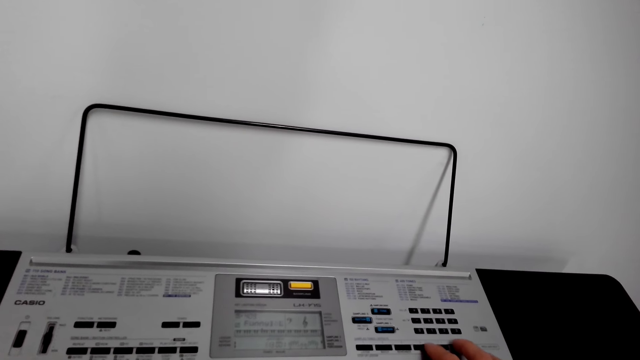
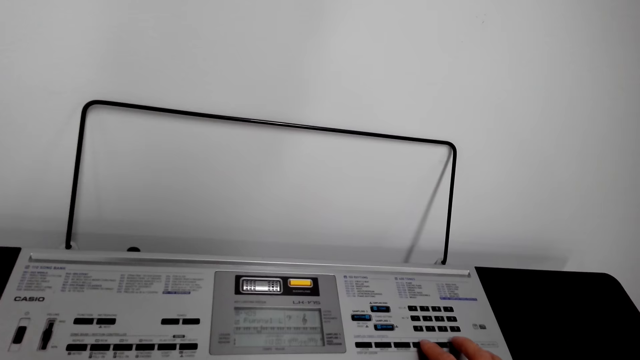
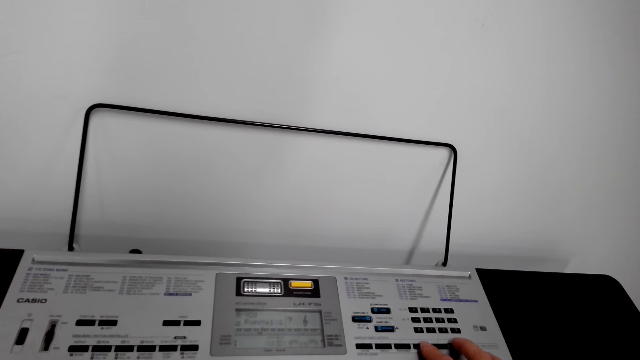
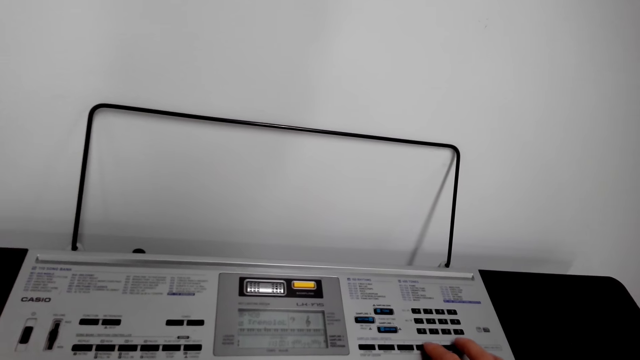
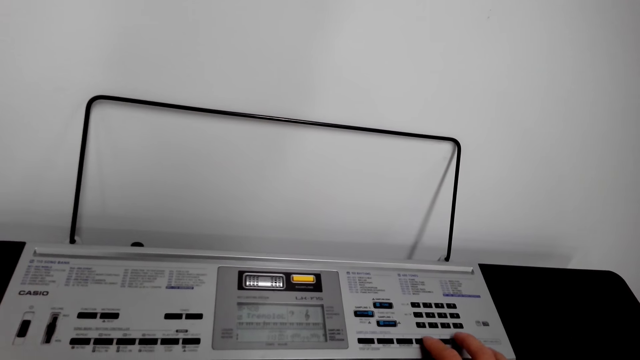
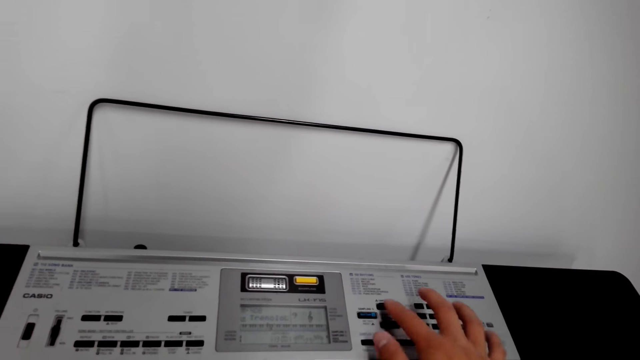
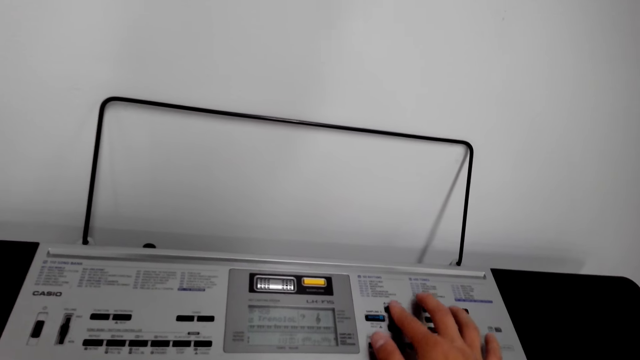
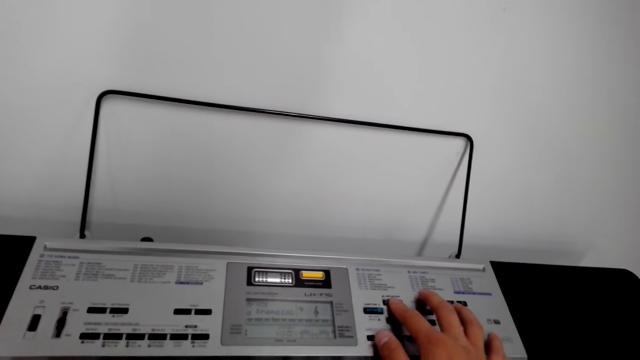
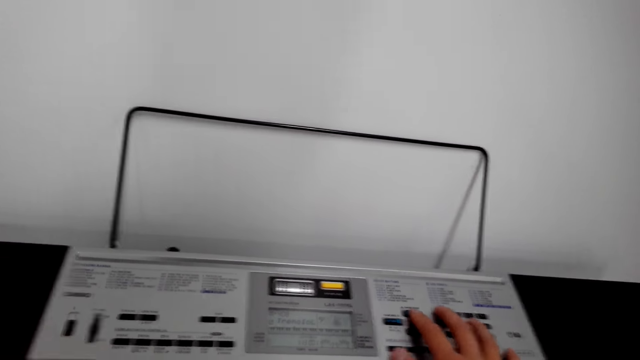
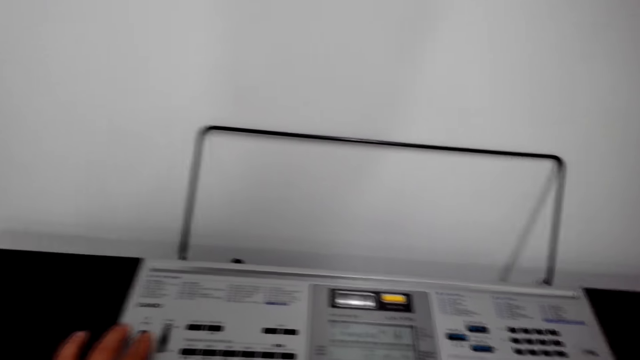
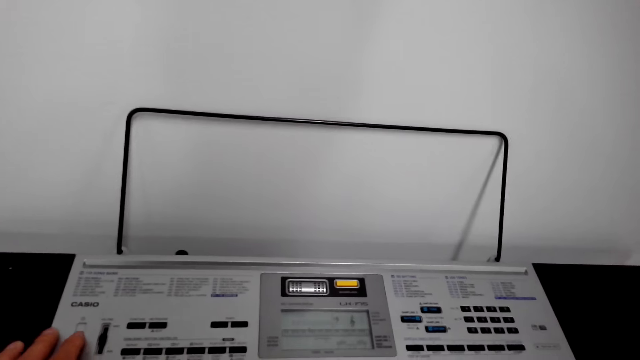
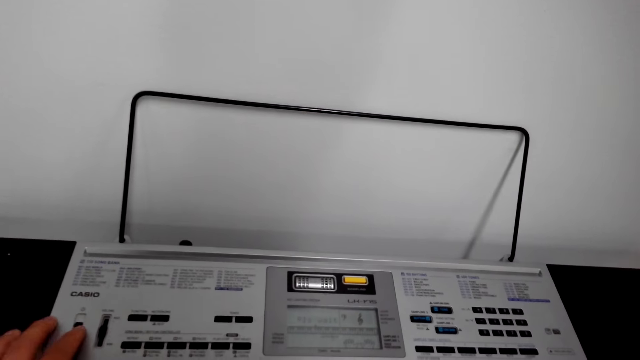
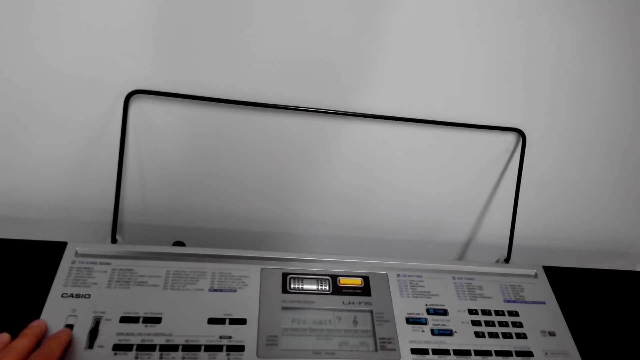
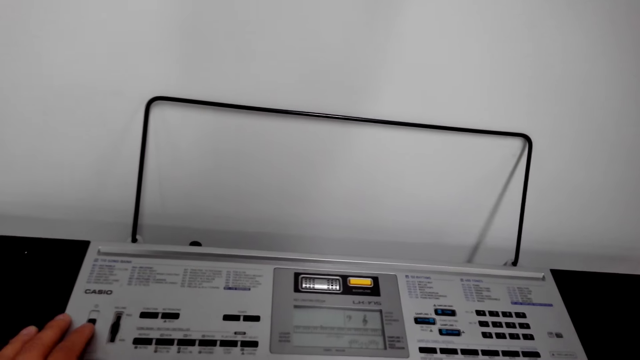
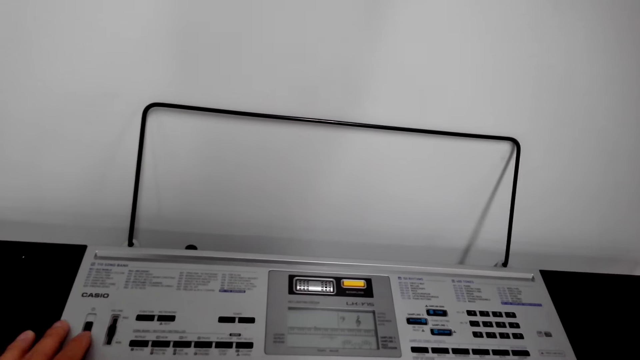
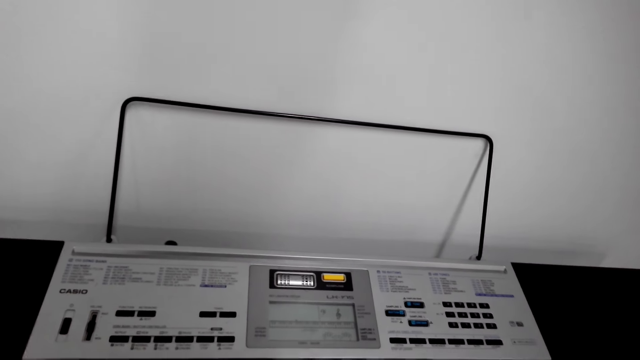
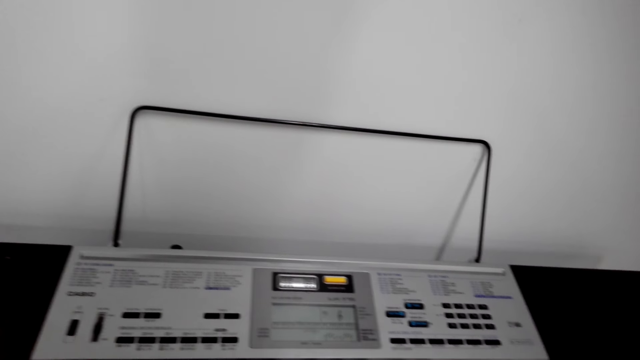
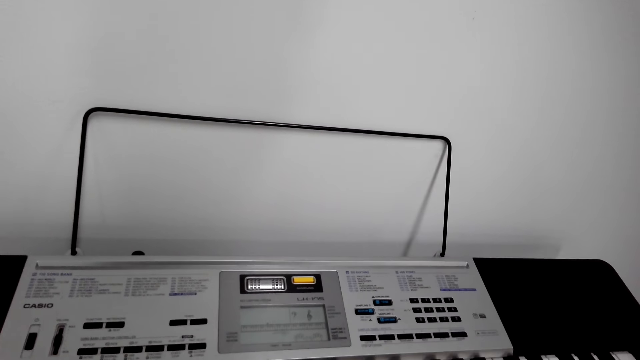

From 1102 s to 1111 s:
The camera wearer looks around.

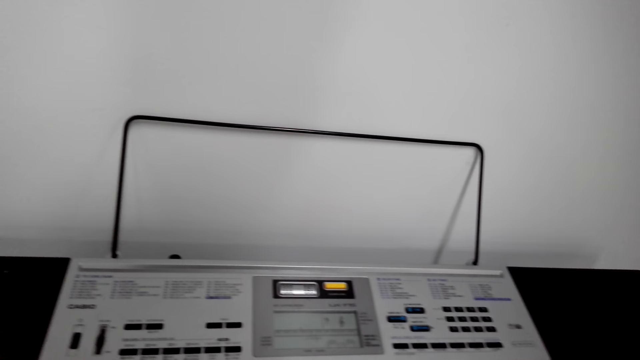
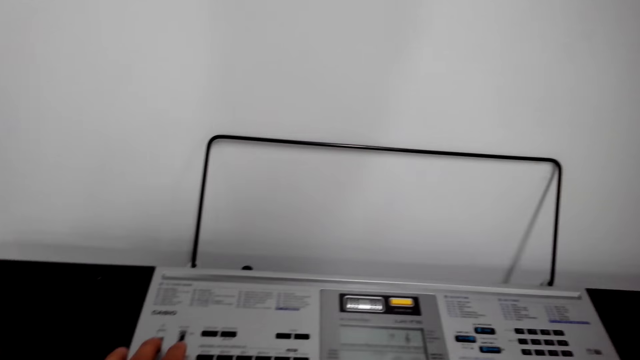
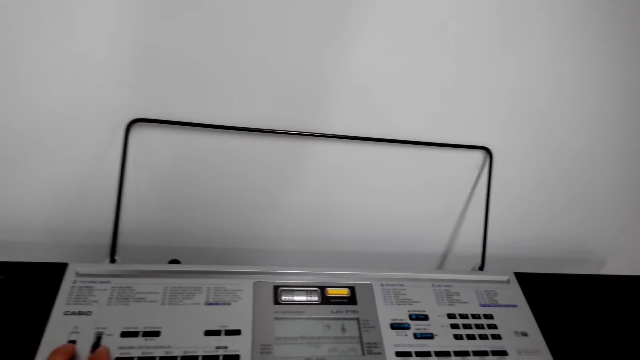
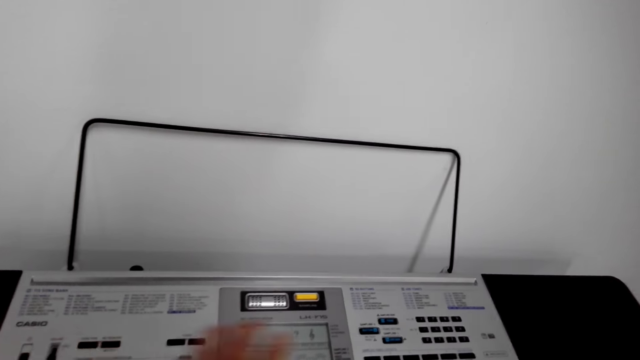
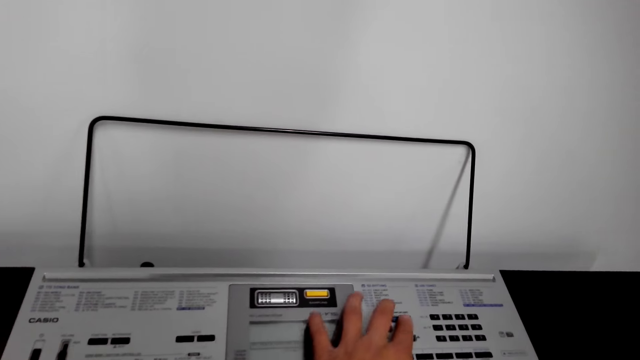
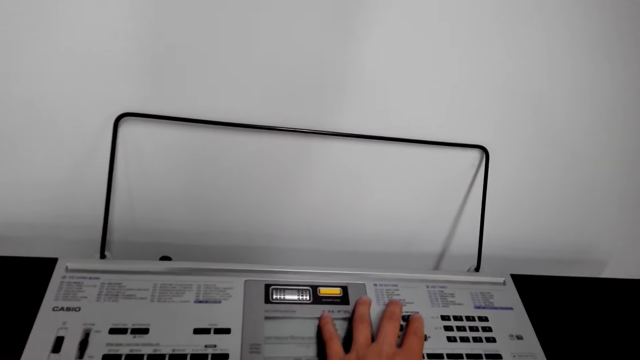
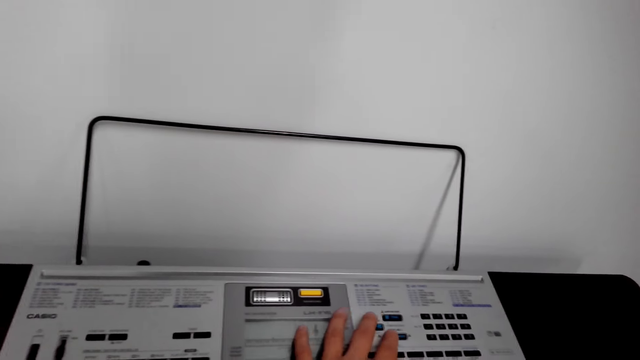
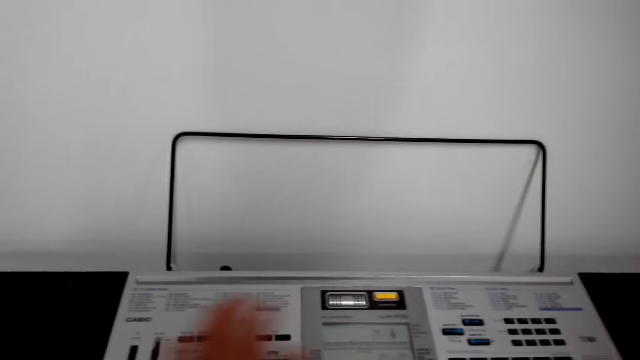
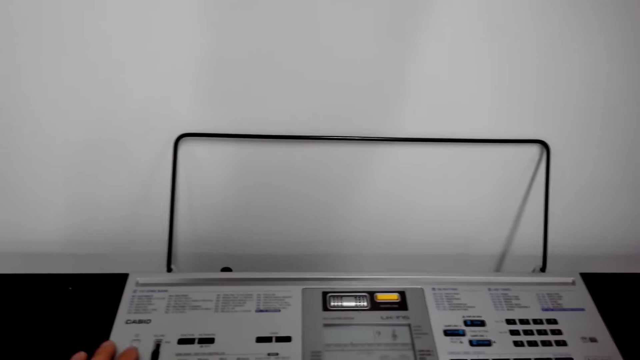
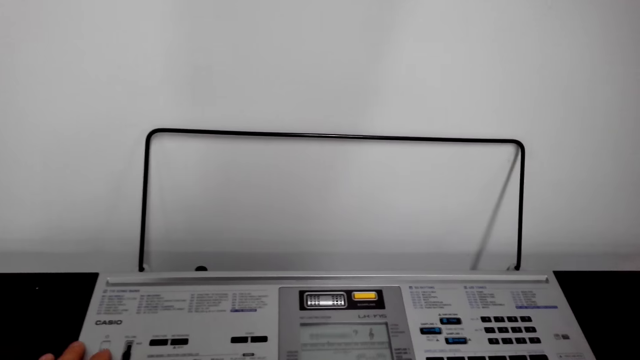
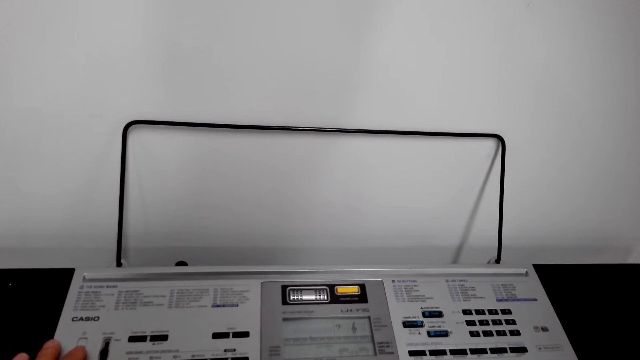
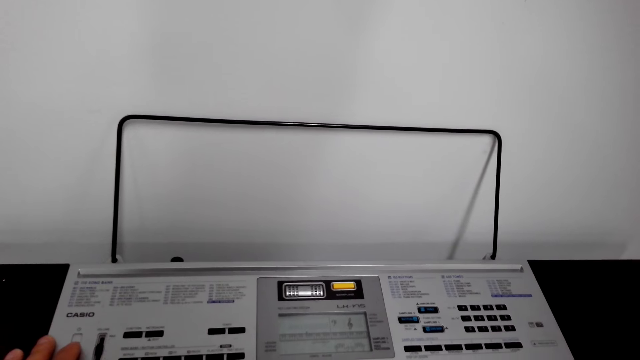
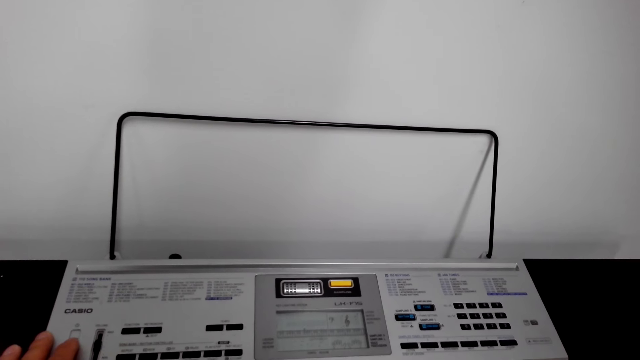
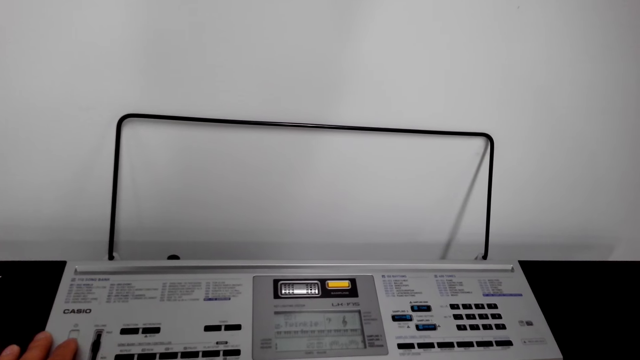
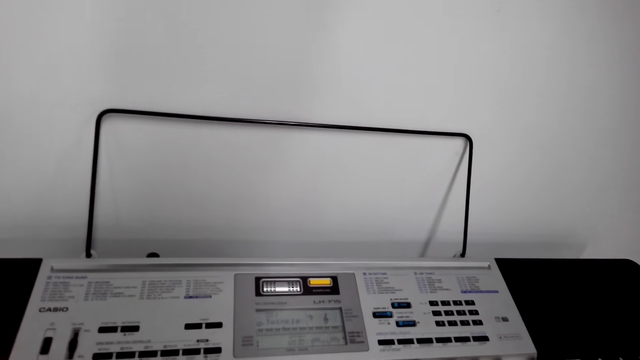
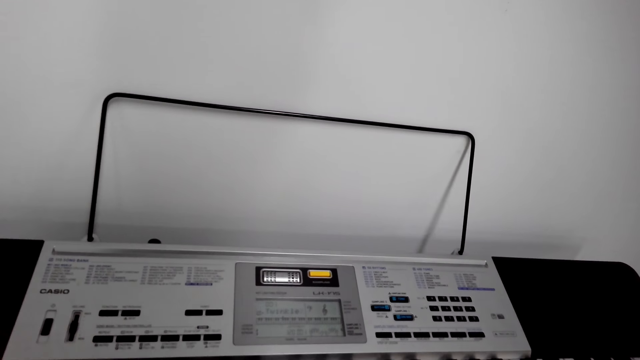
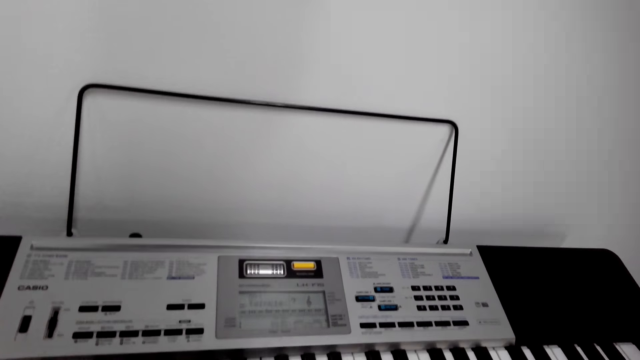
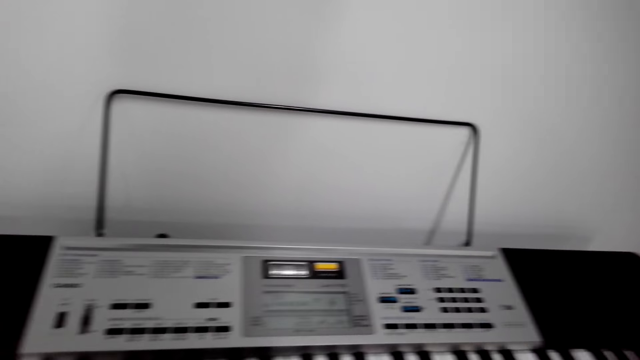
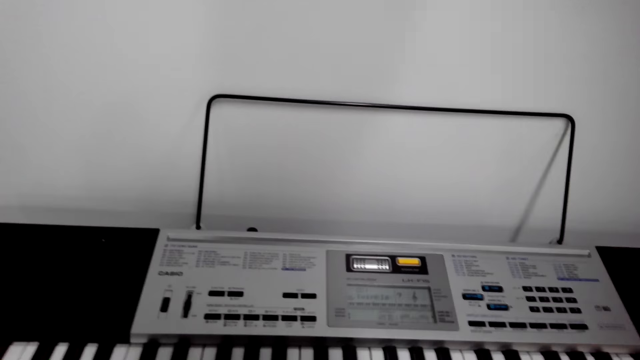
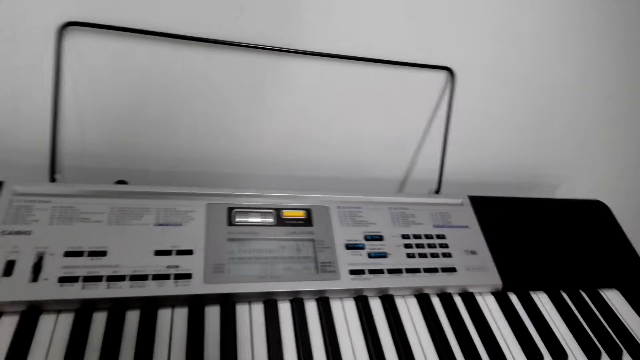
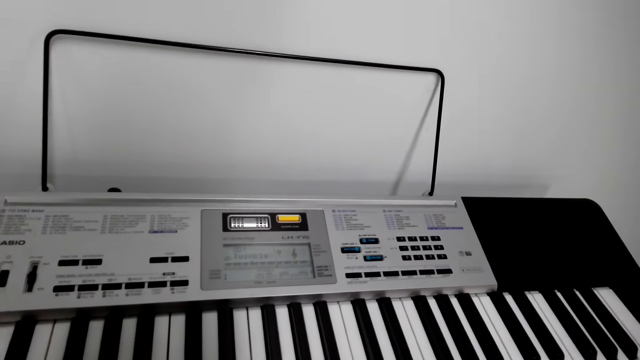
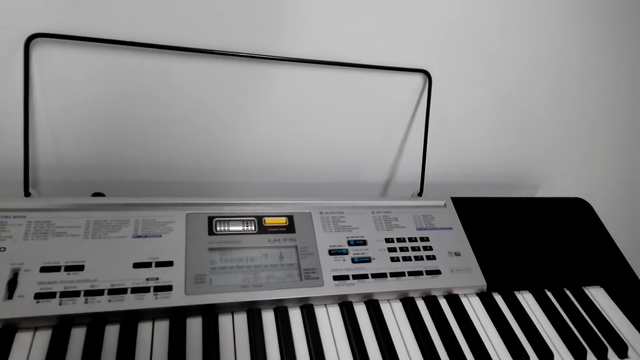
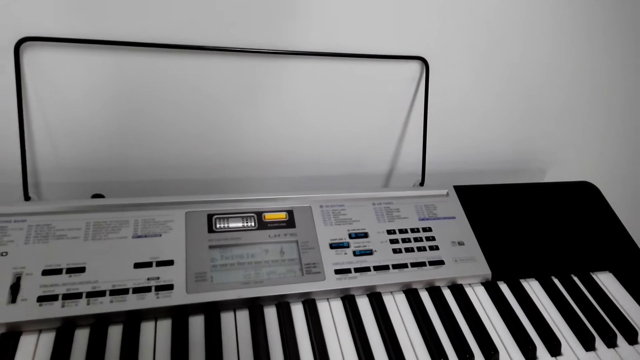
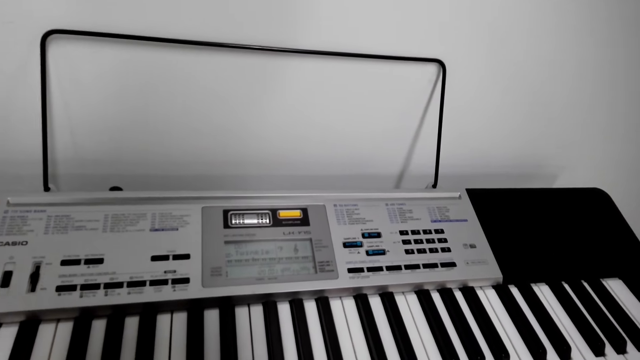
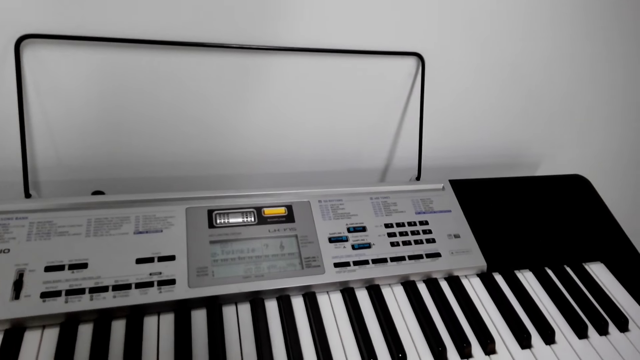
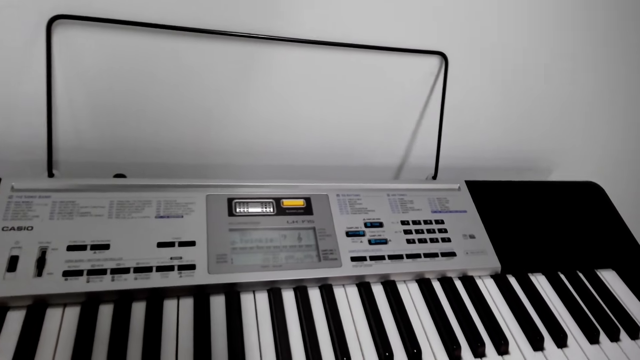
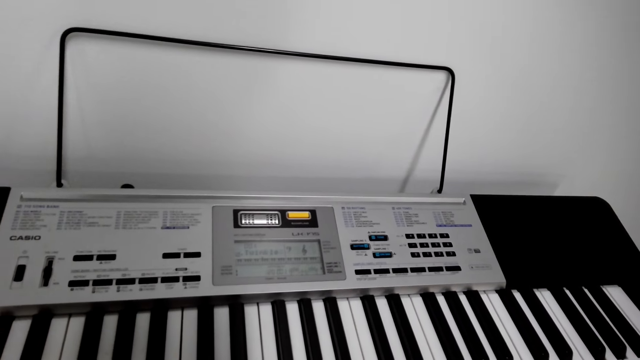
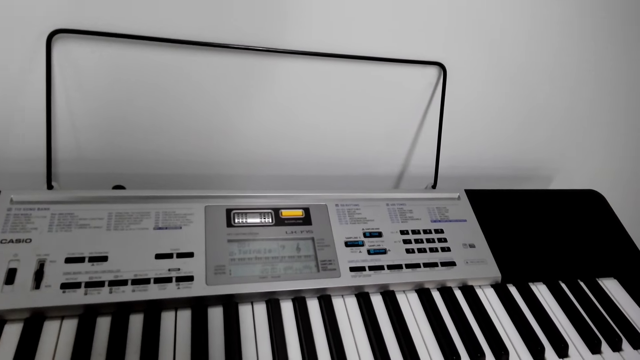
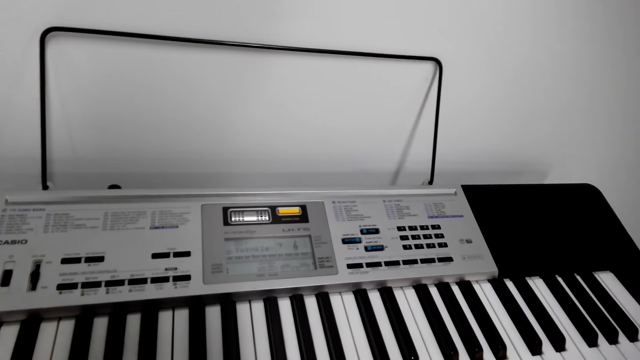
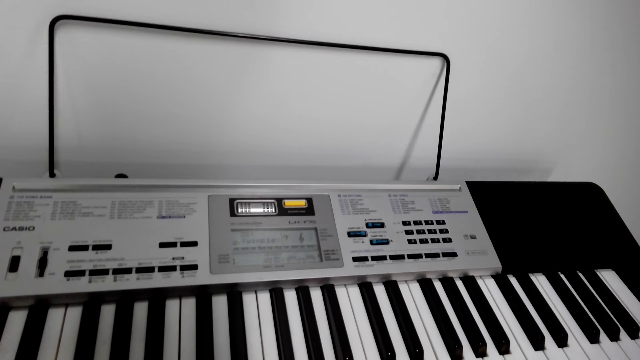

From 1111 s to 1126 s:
The camera wearer touches the piano keys. They laugh.
